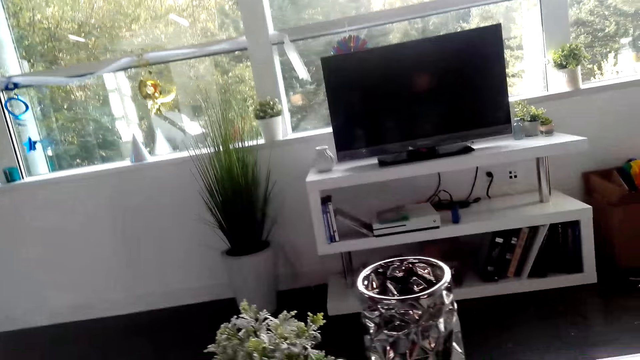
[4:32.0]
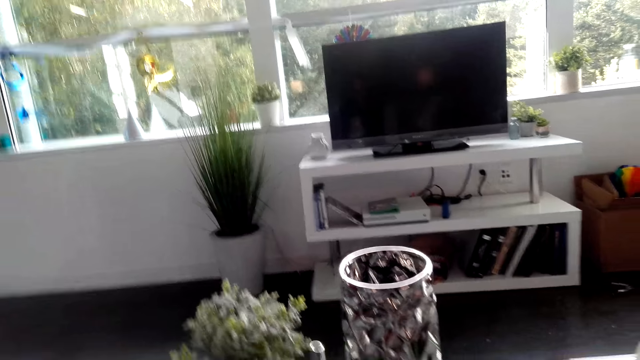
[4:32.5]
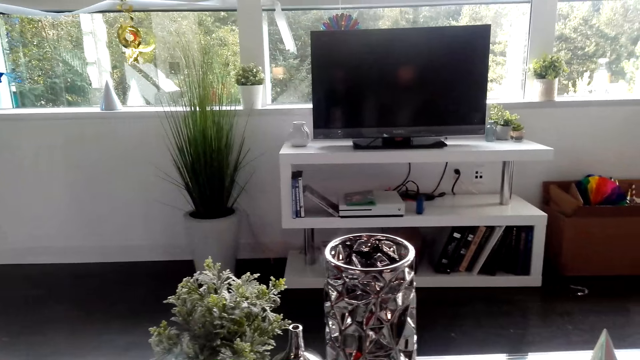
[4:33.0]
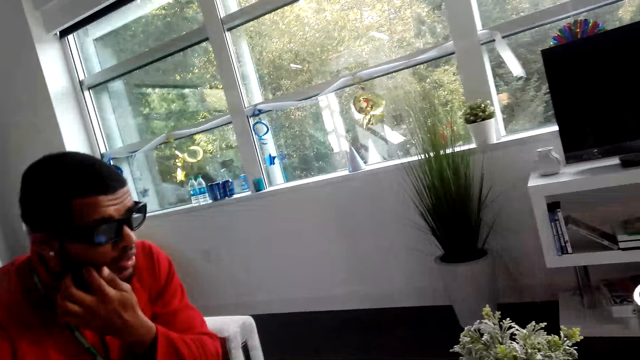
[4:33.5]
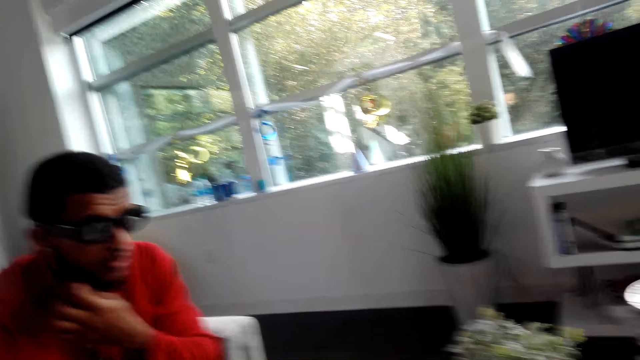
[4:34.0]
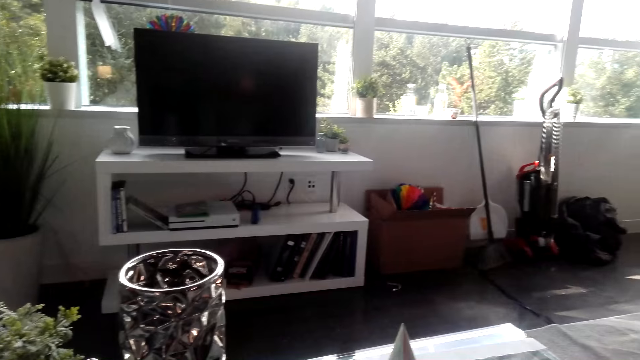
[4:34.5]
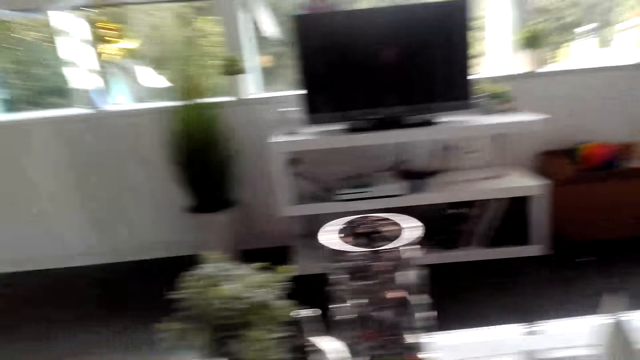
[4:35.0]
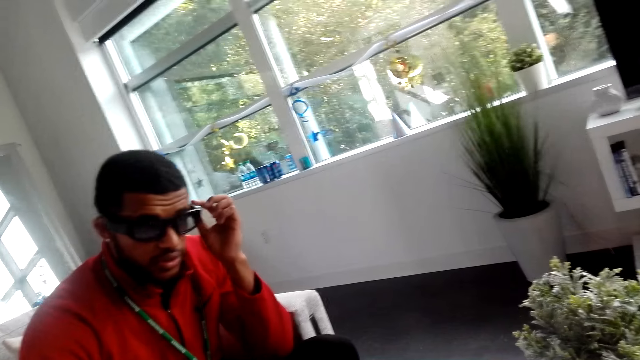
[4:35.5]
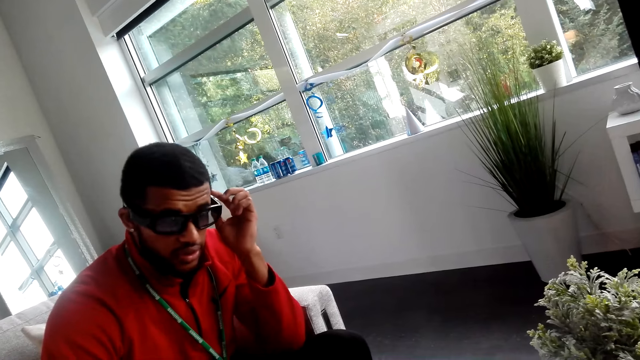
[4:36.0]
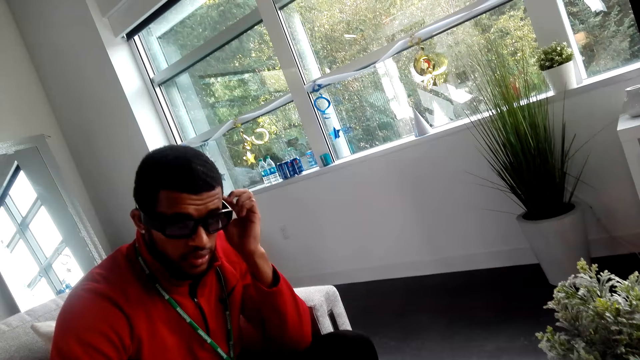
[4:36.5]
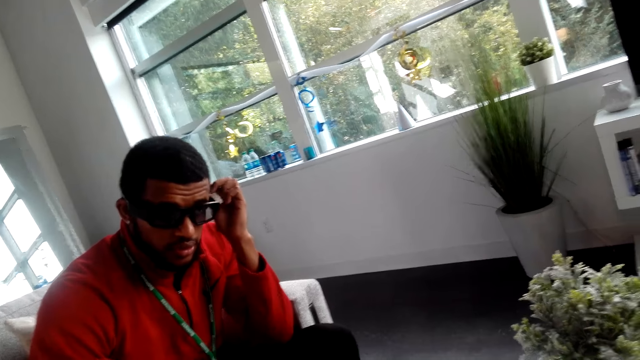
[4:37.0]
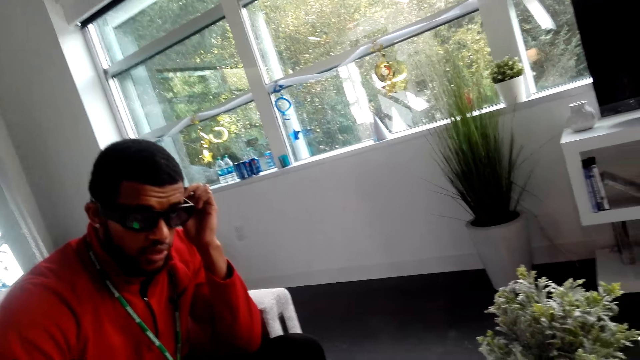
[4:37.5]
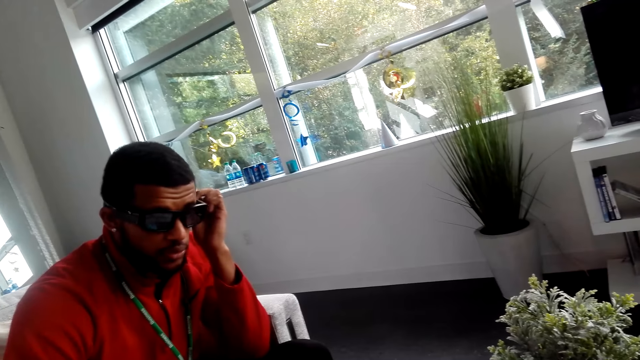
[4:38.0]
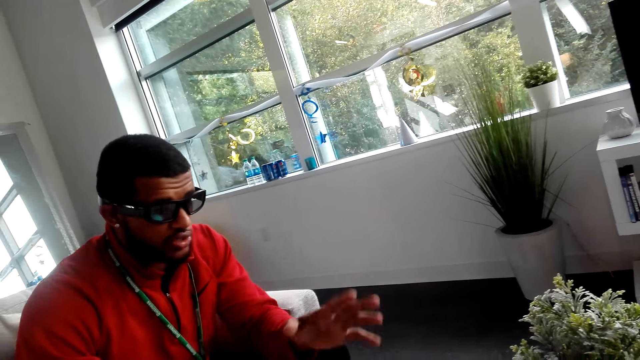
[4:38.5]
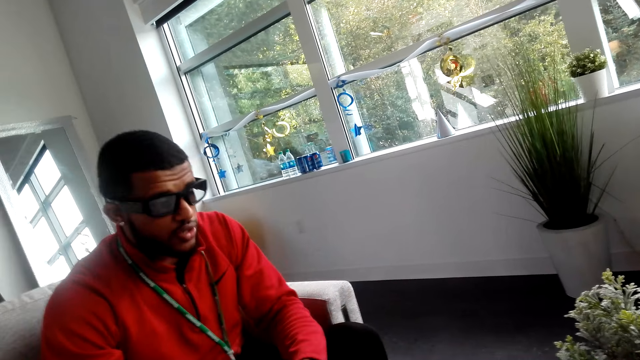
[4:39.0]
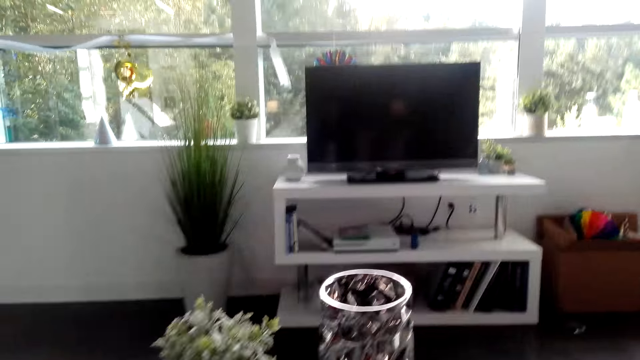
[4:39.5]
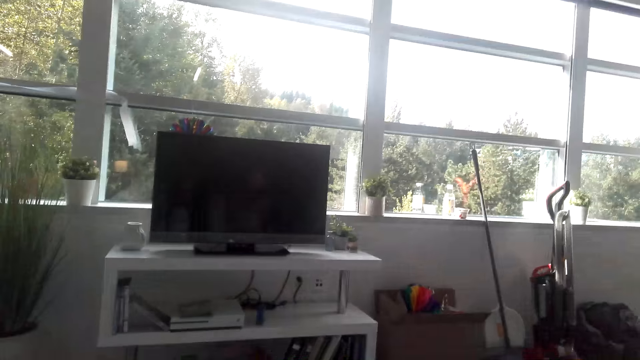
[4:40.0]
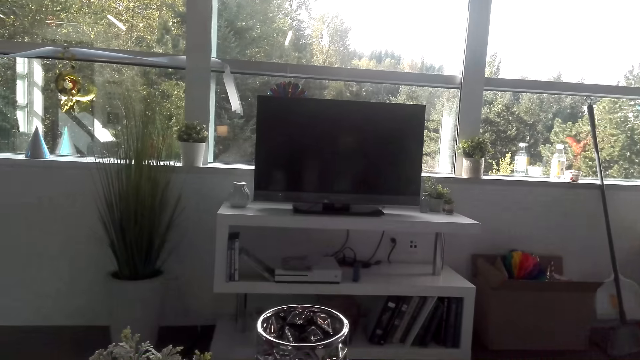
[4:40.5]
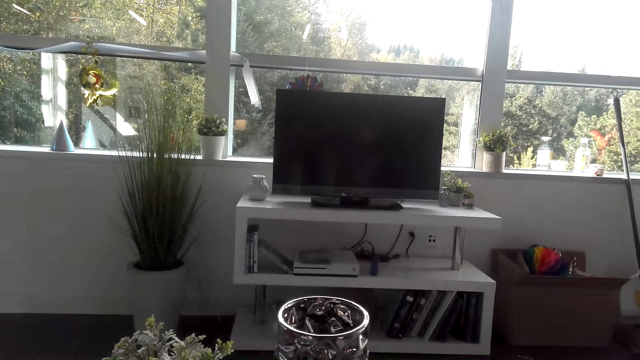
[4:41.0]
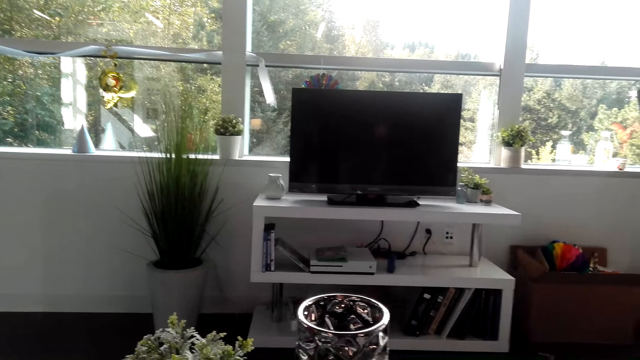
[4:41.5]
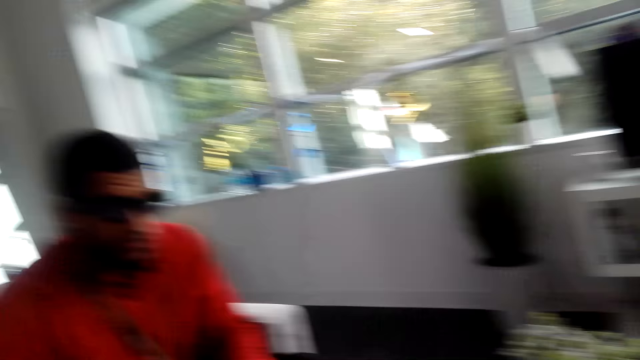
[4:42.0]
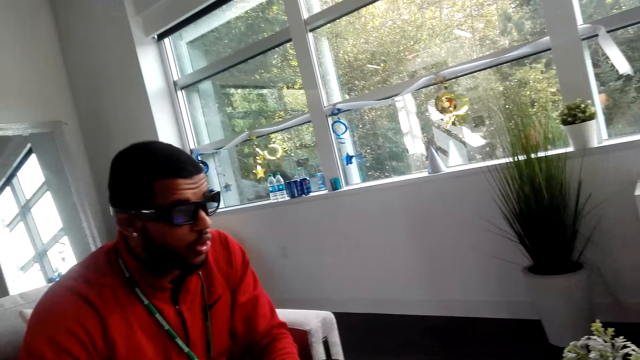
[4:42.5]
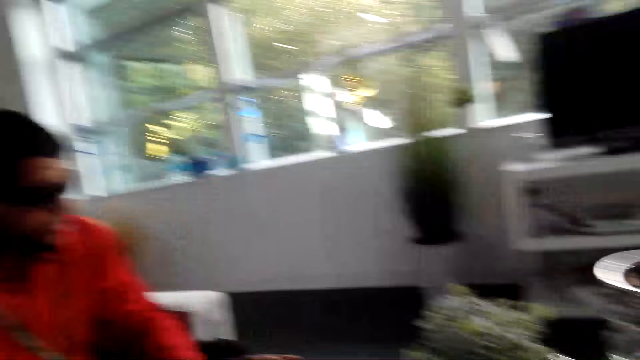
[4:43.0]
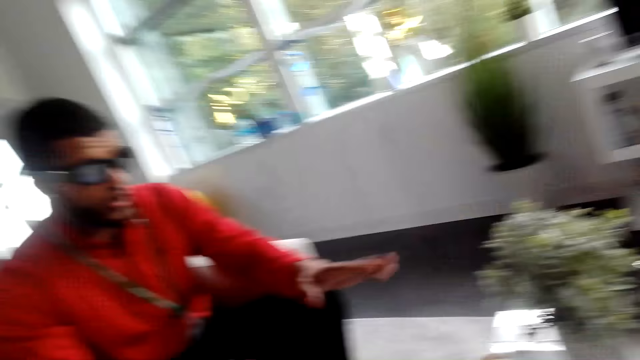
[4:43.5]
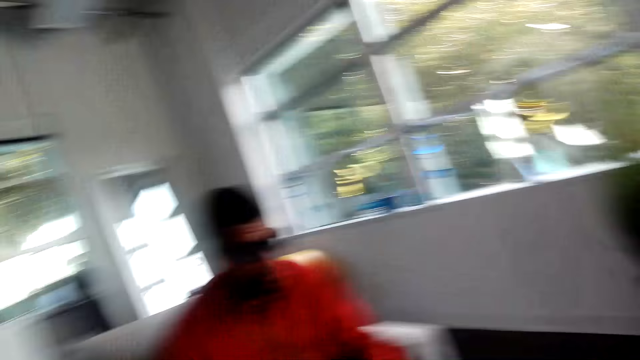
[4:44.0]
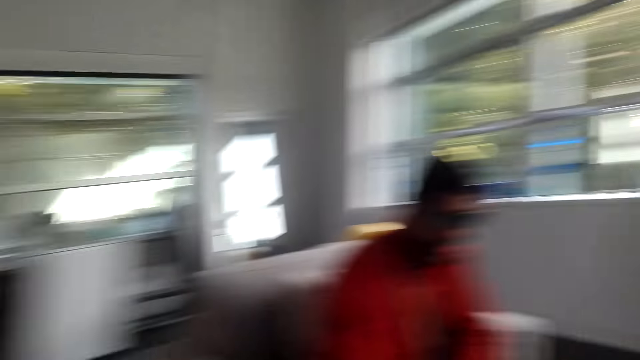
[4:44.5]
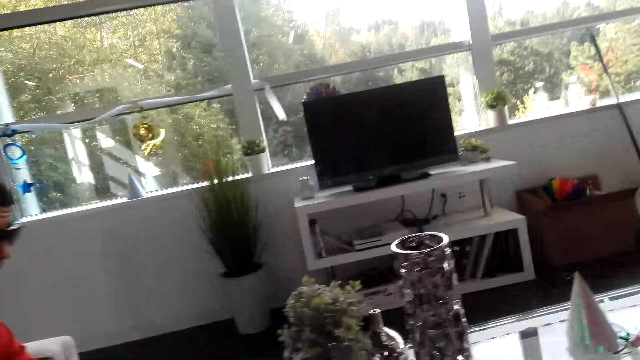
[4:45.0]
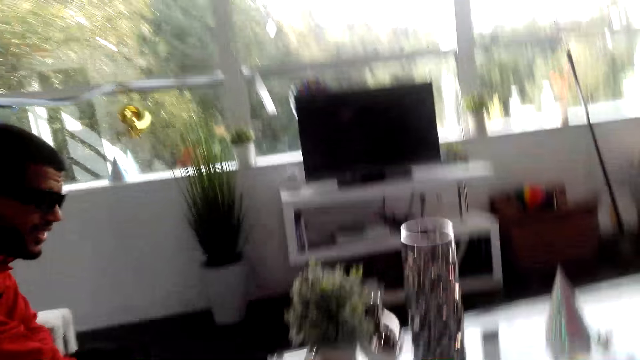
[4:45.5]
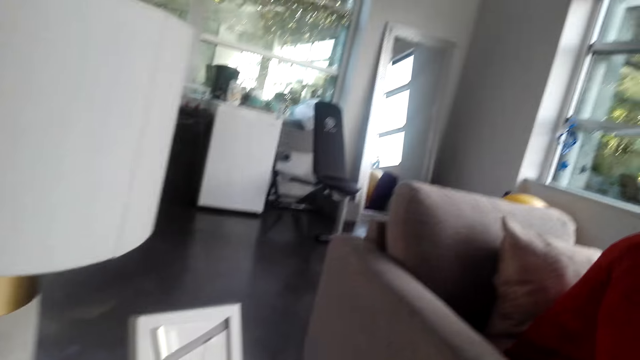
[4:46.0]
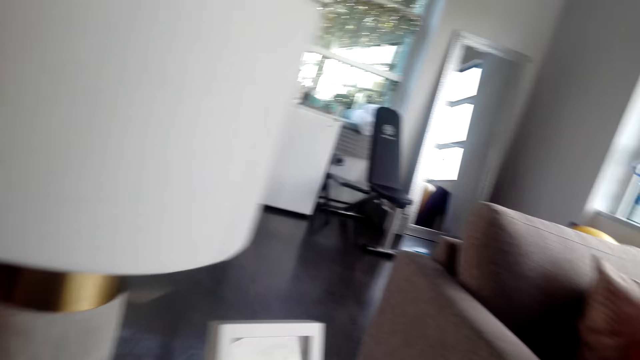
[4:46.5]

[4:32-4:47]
A man touches the face. The camera wearer looks around. The man adjusts the glasses. The man lowers a hand. The camera wearer looks around. The man talks to the camera wearer. The man raises a hand.

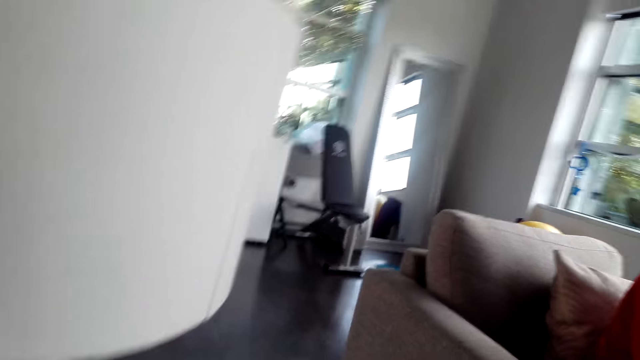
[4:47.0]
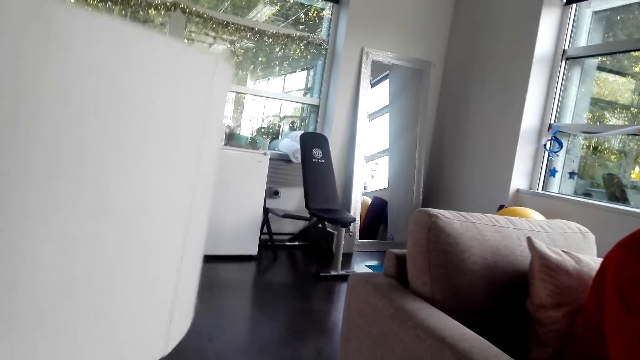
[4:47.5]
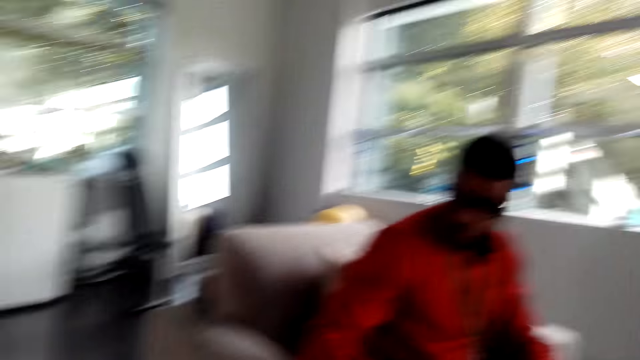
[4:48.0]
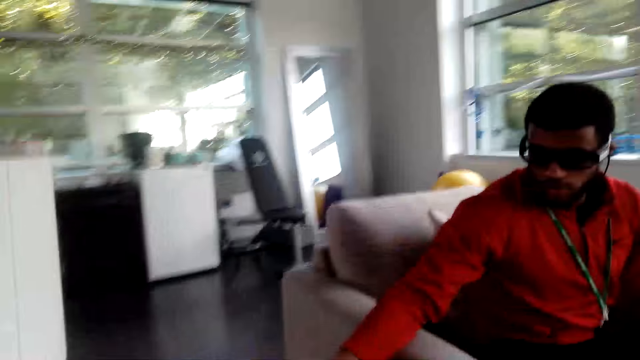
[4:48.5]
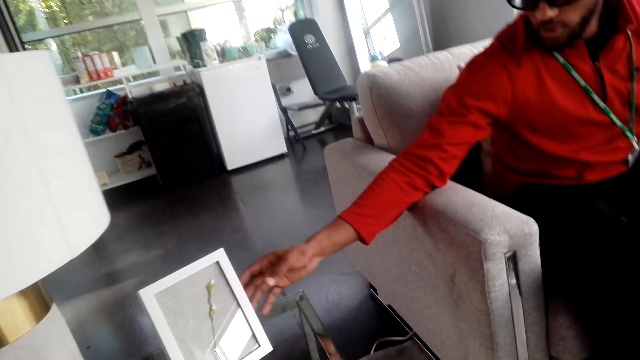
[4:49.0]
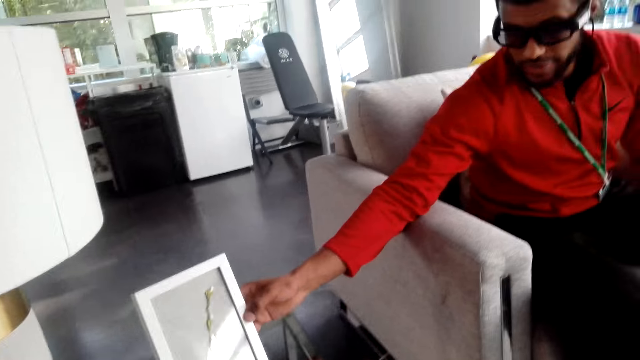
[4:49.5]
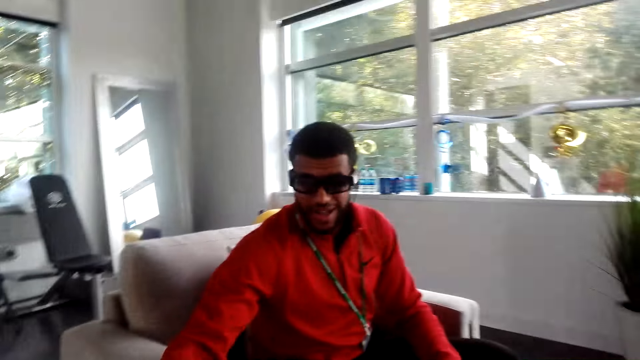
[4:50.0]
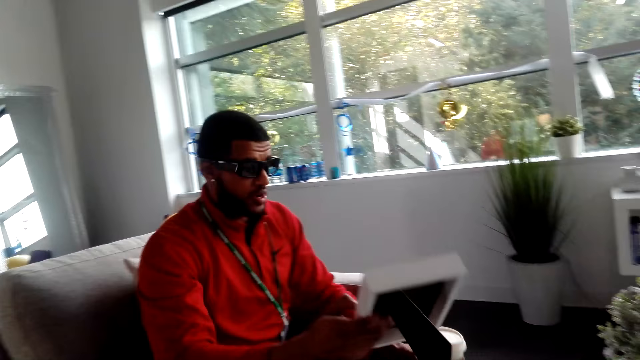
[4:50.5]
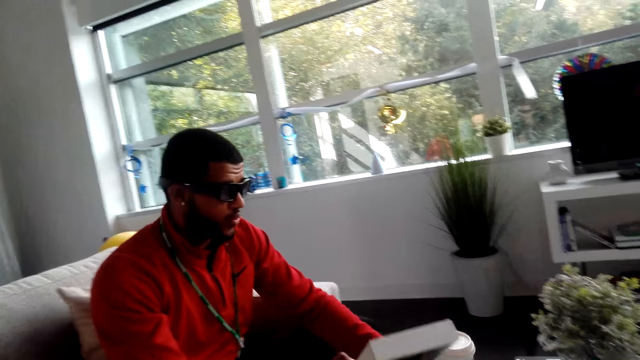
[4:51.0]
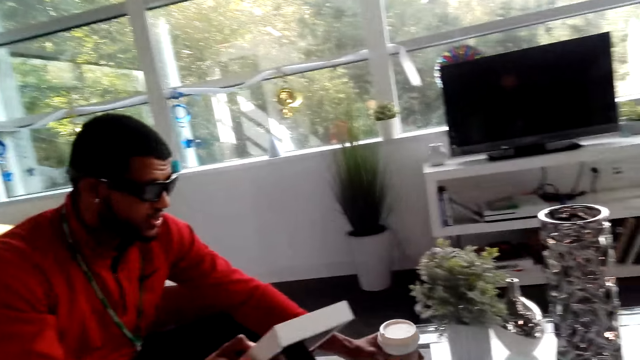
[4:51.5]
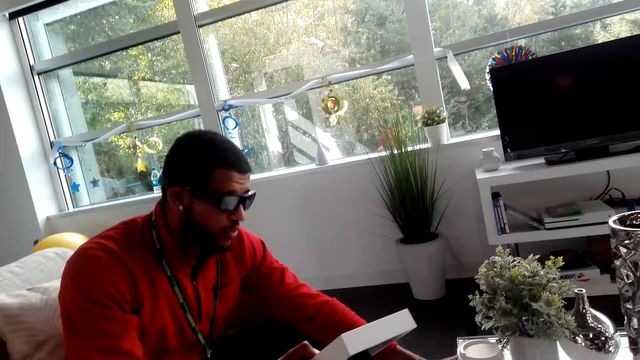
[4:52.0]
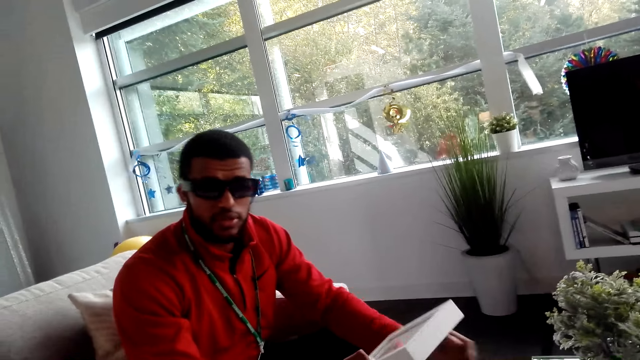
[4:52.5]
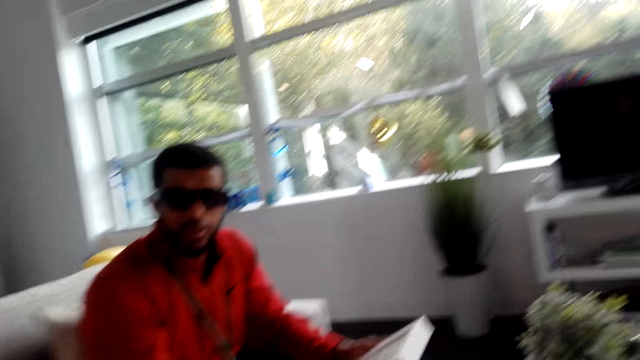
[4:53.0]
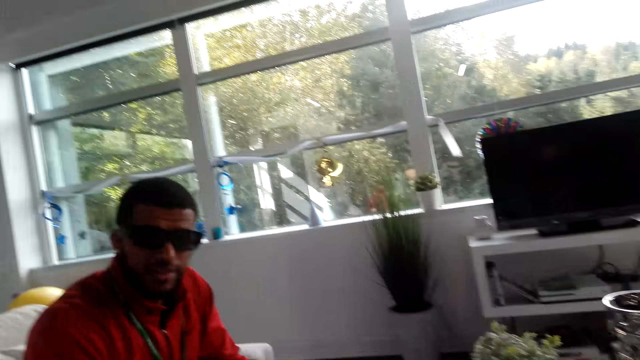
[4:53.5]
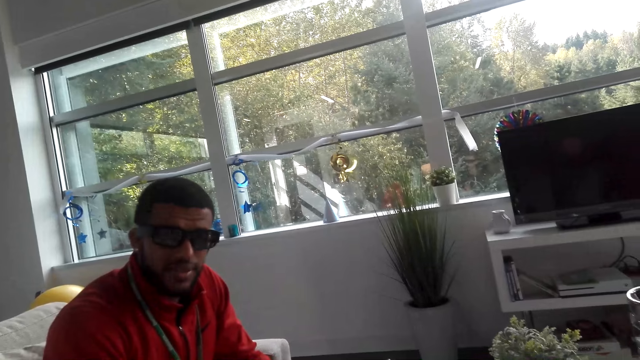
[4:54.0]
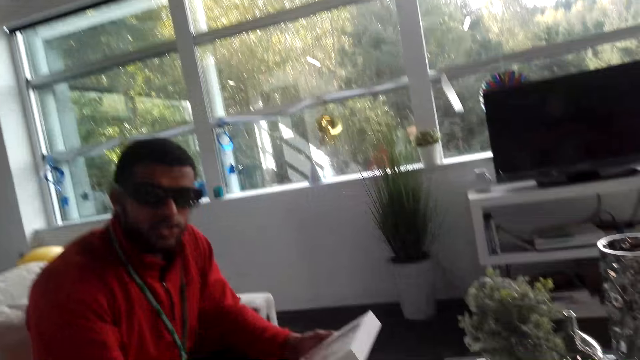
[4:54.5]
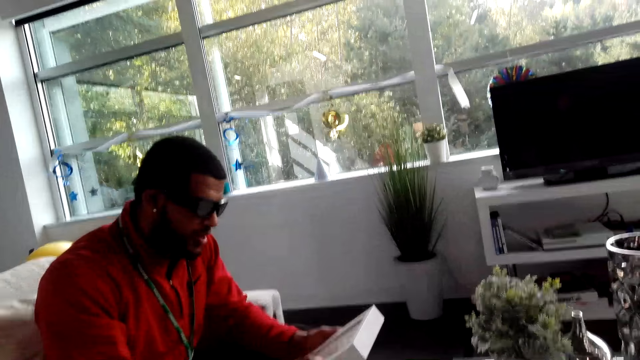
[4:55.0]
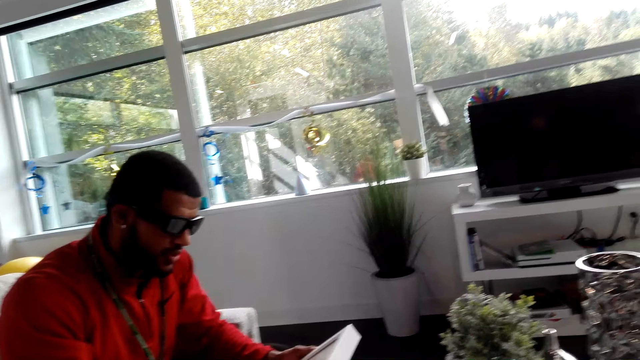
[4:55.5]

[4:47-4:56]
The camera wearer dialogues with a man. The man picks up the picture frame or framed art. The man holds a coffee cup. The camera wearer dialogues with the man. The man holds the framed art. The man puts the coffee cup on the table. The man holds the framed art. The camera wearer dialogues with the man. They dialogue with the man again. The man holds the picture frame in his hands.
